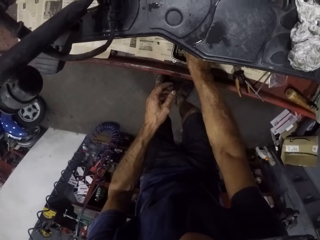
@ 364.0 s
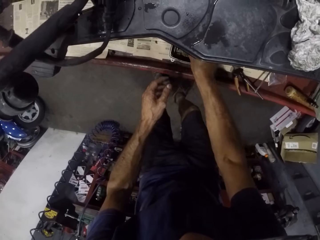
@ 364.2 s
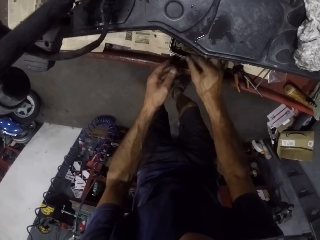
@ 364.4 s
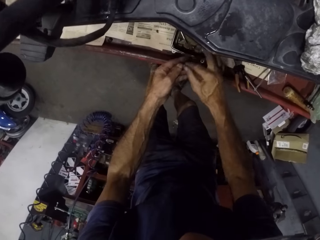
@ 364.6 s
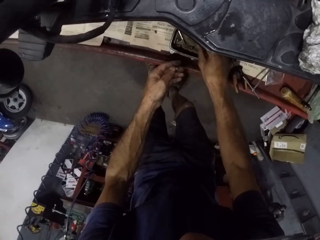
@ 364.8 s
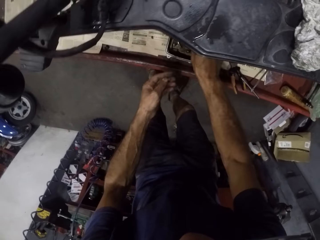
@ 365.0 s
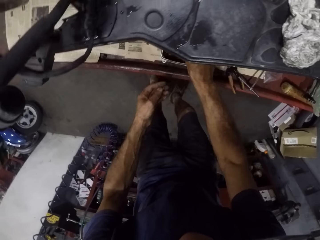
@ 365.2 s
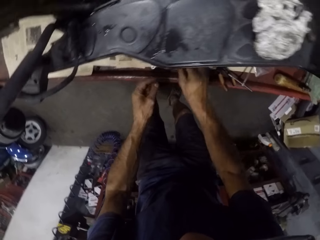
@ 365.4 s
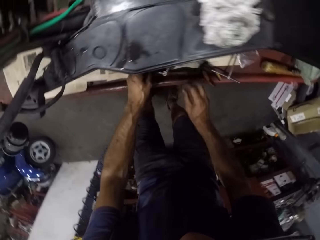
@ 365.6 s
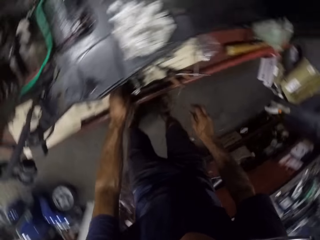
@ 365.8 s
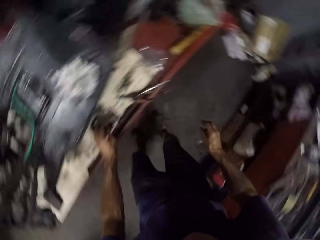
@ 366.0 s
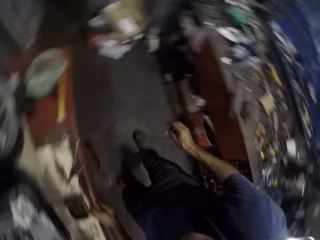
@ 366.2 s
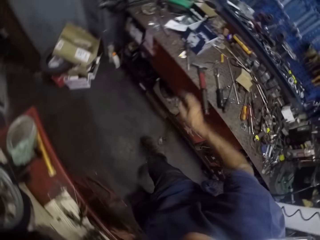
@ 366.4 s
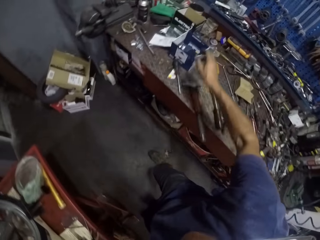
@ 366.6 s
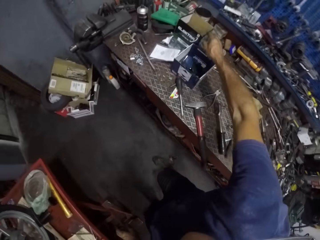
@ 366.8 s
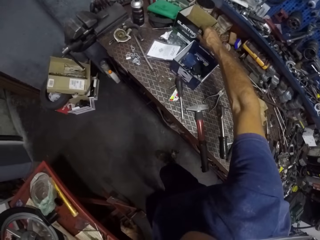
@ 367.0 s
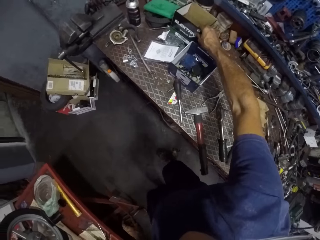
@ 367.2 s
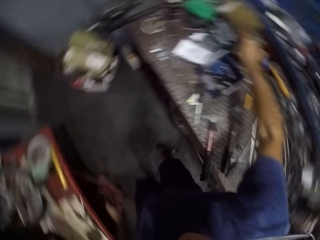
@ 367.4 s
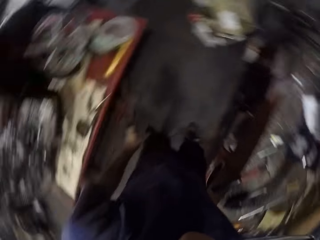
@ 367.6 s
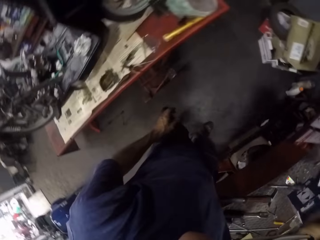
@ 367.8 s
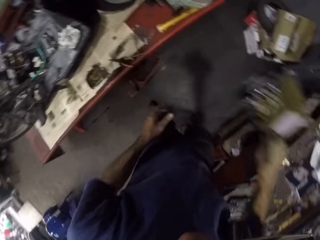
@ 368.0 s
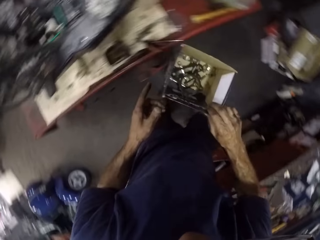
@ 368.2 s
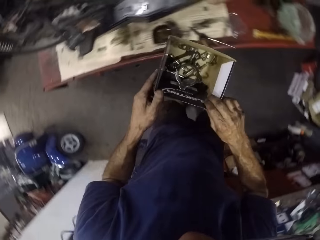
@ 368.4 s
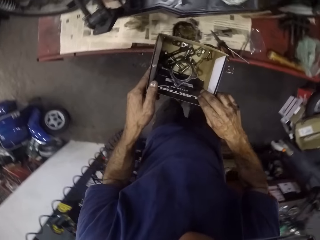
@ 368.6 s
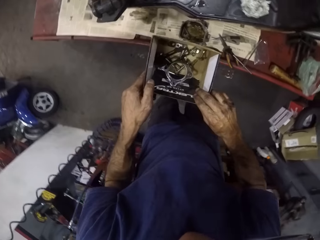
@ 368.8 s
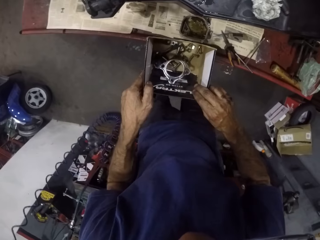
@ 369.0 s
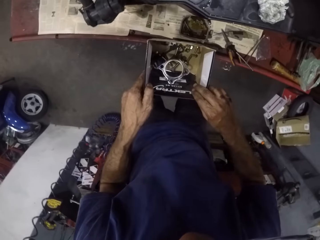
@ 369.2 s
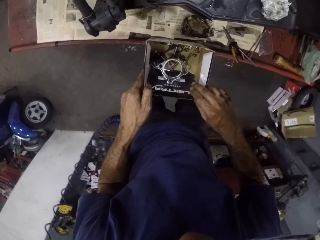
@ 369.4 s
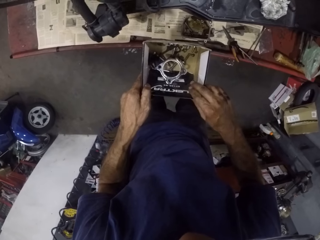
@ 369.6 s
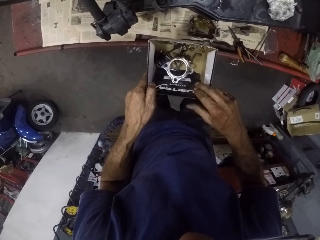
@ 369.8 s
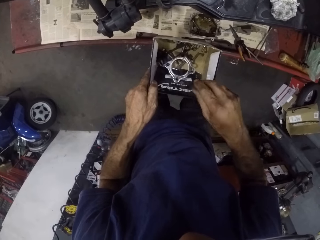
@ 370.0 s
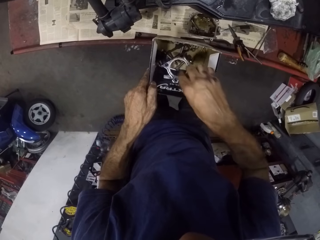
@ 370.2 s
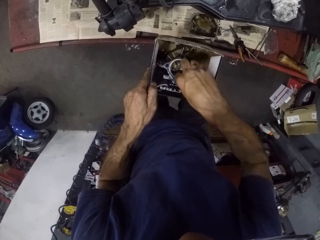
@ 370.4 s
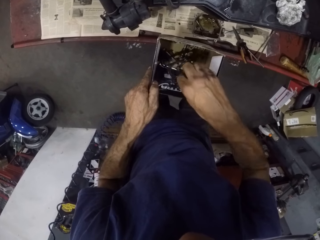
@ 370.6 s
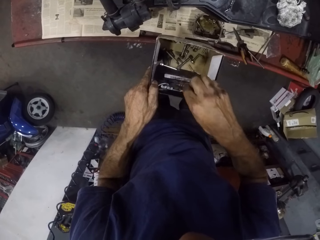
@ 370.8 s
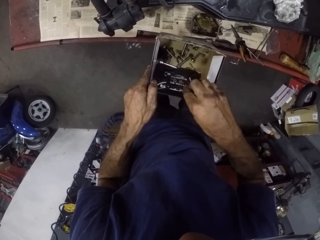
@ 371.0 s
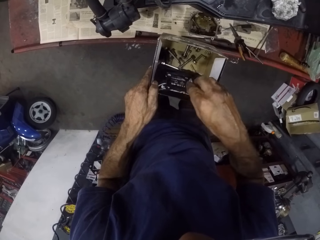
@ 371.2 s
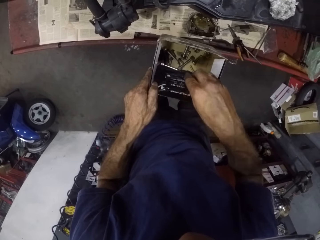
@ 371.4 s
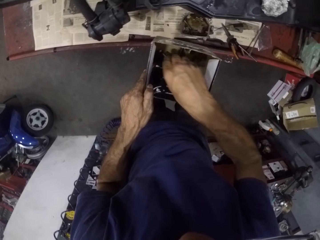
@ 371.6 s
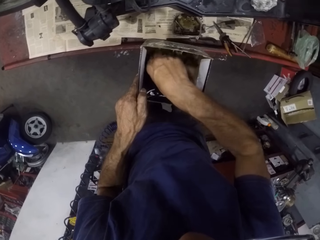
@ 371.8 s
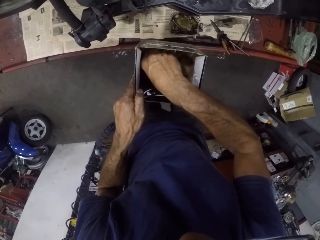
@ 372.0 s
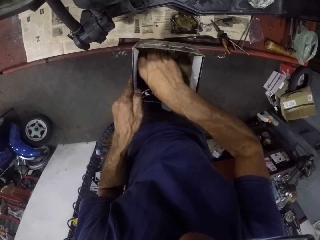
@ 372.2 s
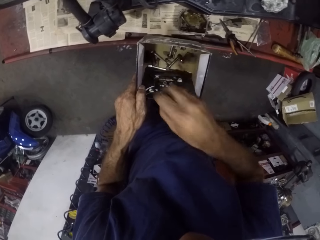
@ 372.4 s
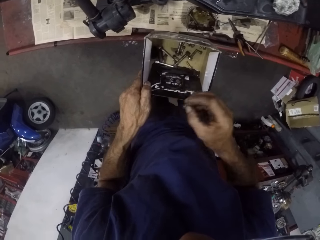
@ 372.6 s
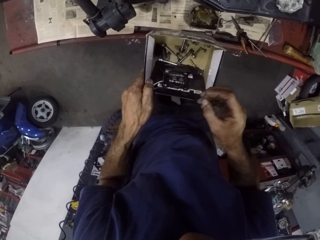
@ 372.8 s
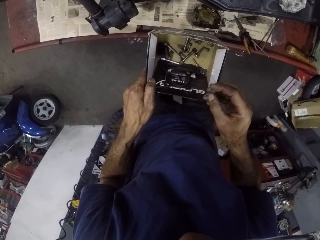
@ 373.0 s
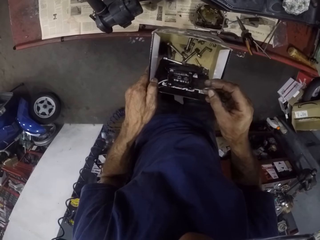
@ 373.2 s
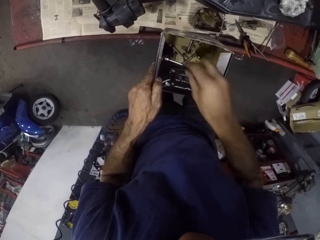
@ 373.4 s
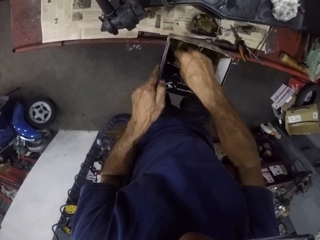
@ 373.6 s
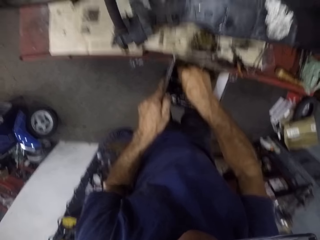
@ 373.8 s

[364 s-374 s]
The camera wearer picks screws. They pick a box with tools.

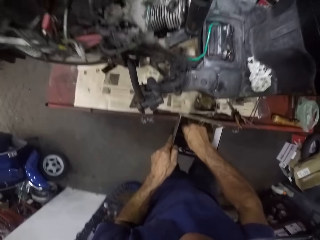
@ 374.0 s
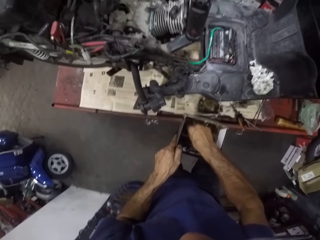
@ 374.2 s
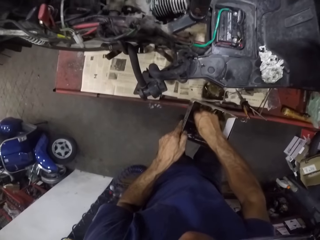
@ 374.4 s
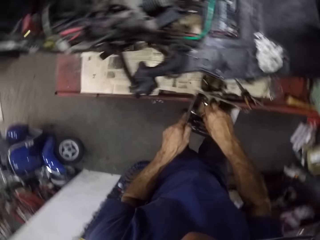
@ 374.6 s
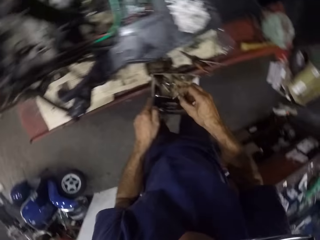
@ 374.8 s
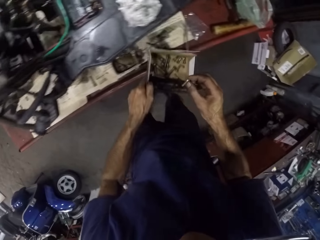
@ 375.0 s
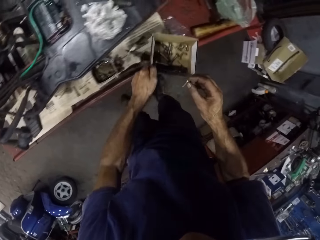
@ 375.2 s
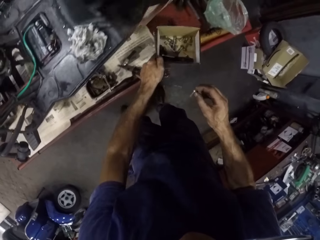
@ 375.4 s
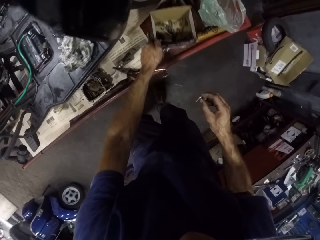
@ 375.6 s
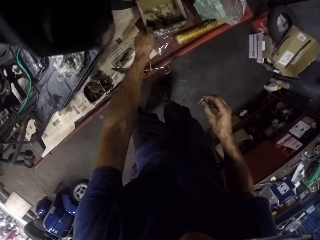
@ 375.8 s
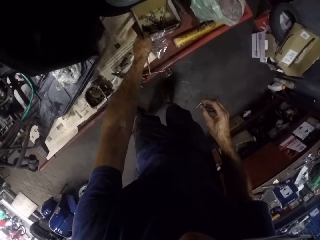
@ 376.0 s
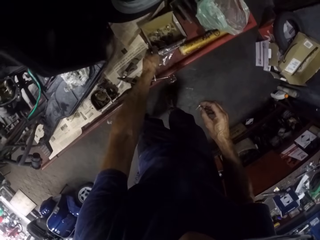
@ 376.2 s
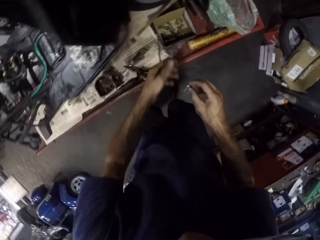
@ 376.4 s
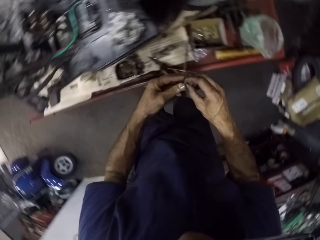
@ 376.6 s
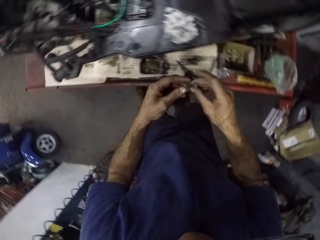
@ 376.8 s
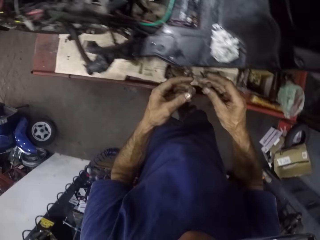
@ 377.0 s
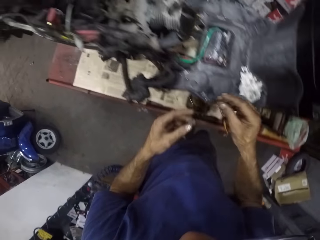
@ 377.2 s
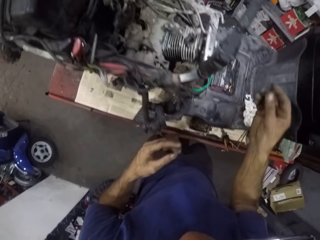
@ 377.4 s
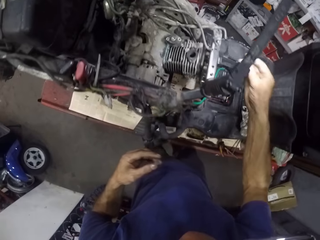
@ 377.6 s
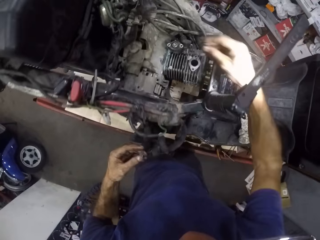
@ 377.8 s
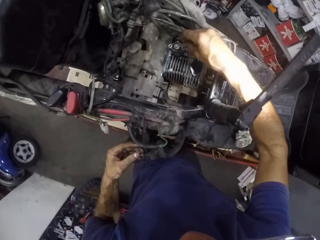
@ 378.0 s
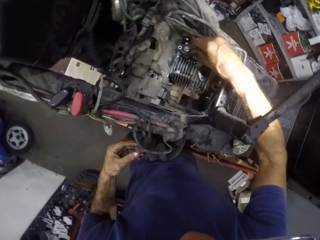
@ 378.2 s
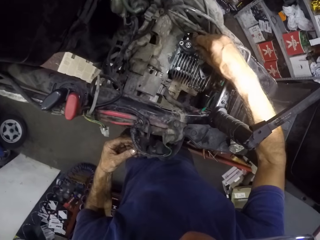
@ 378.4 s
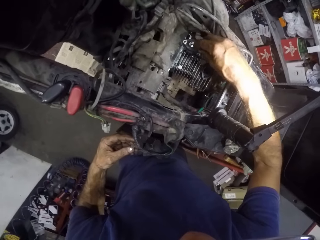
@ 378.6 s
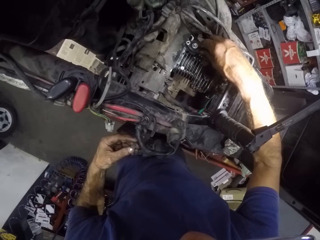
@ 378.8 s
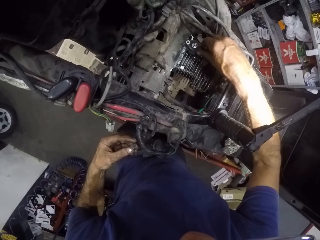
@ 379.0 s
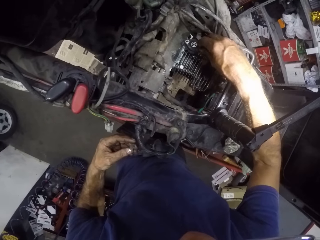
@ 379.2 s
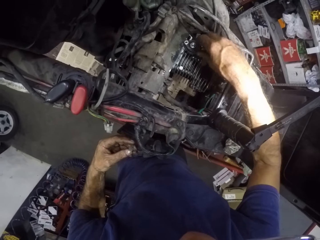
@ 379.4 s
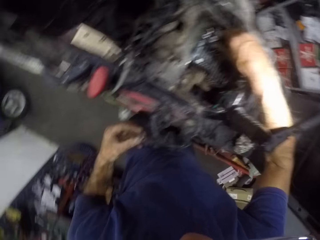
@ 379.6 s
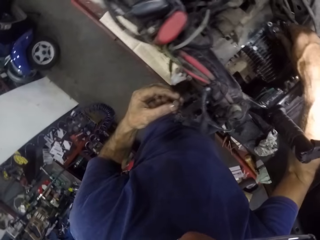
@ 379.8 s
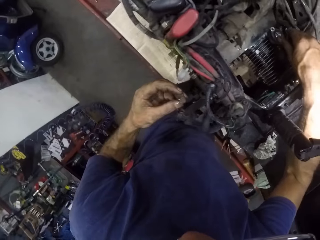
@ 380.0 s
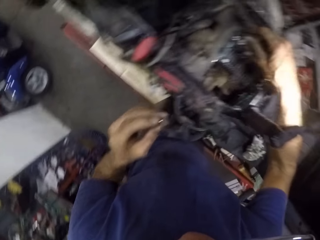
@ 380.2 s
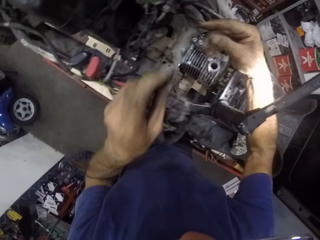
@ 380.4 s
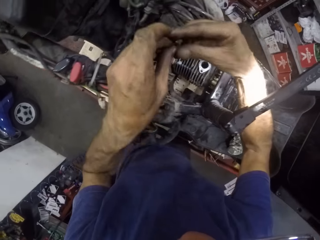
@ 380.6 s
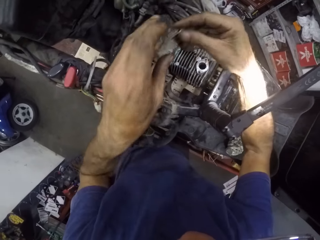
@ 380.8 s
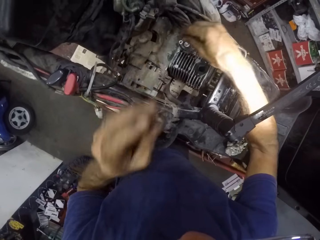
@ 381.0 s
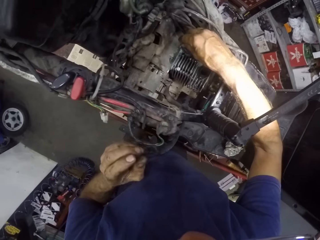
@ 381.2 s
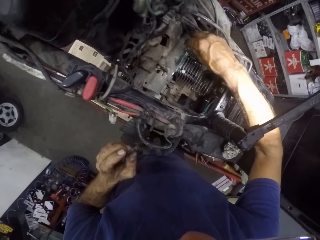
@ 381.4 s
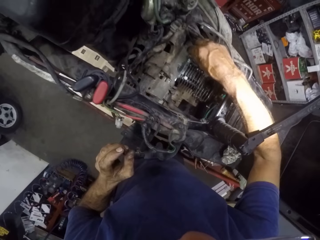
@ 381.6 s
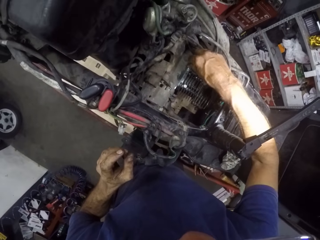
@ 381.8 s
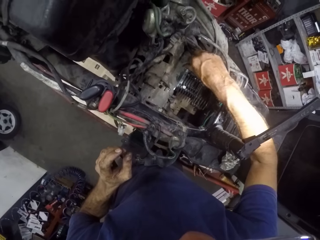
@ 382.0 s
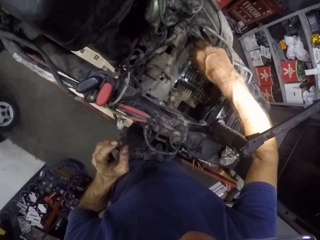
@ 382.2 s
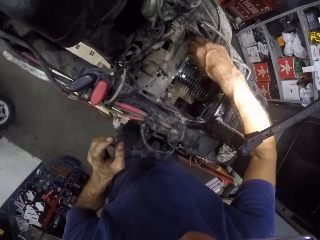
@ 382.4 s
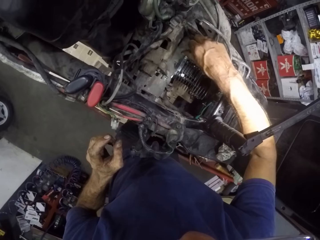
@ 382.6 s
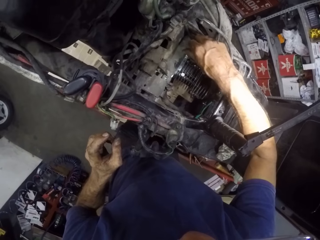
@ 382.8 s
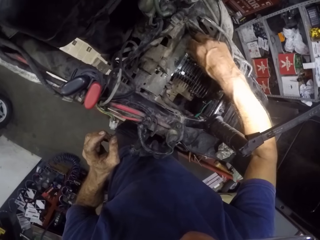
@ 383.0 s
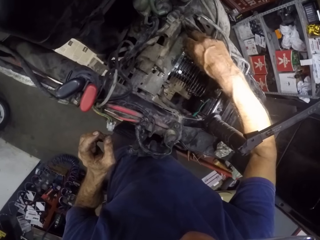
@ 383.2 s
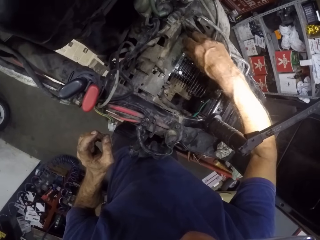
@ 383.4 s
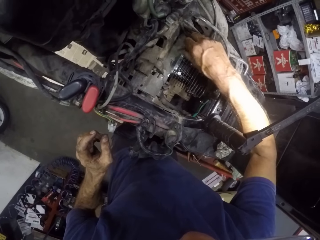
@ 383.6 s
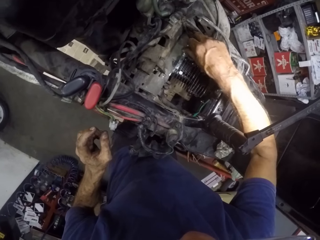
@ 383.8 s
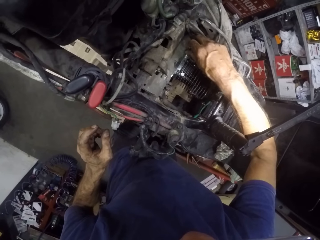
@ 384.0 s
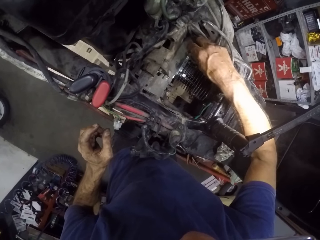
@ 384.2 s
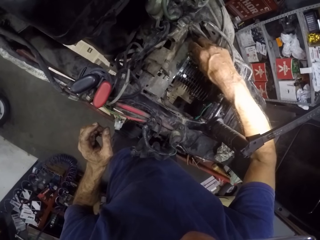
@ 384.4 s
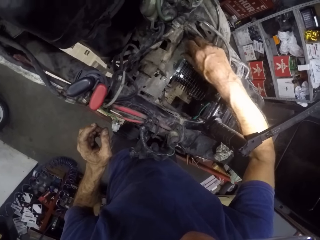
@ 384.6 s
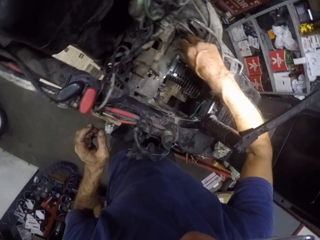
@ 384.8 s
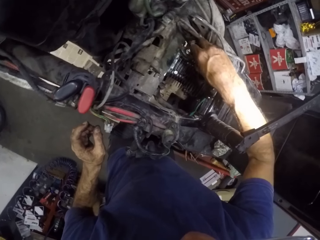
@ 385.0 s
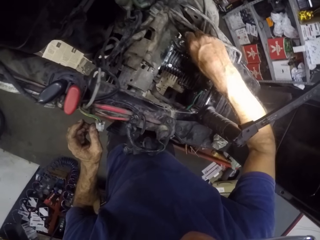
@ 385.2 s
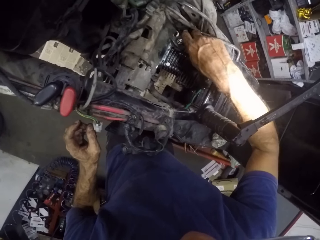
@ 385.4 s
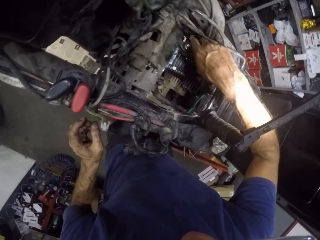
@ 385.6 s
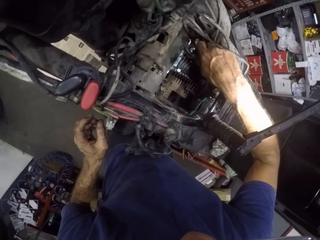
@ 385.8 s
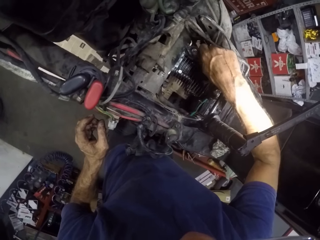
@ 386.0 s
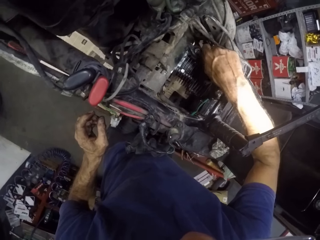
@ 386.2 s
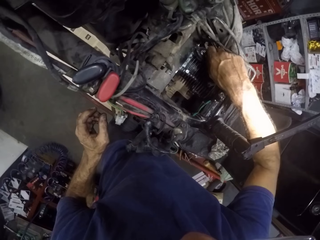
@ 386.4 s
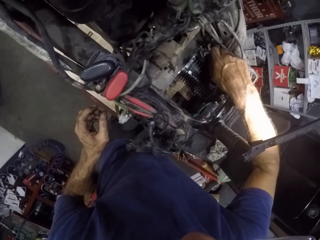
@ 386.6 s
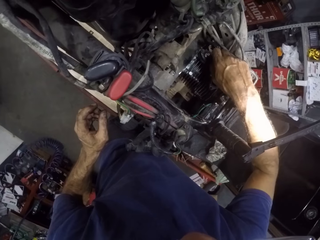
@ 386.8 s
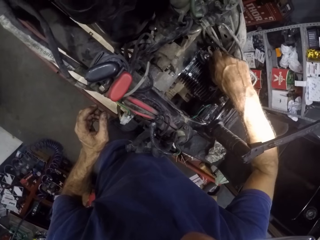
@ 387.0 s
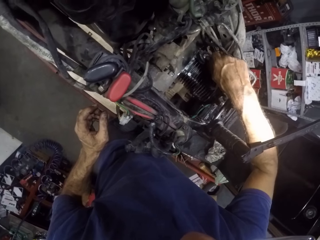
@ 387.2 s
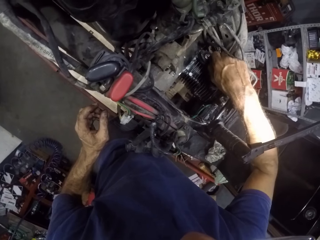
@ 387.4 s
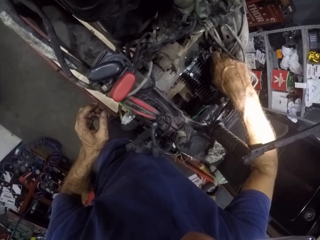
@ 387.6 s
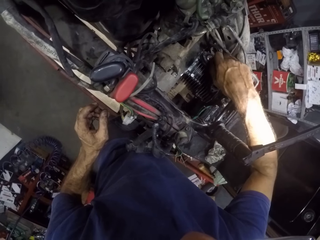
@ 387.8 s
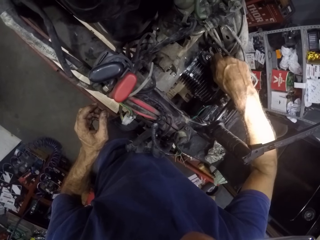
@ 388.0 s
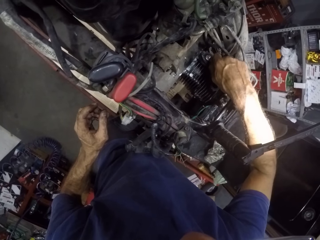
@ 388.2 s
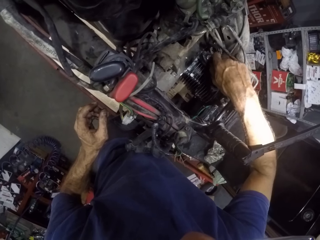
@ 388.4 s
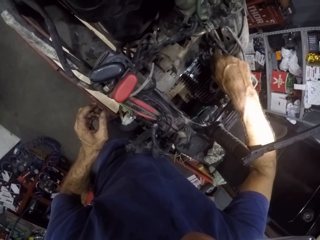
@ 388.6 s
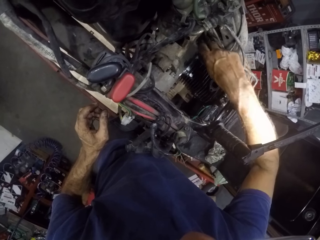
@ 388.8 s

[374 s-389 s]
The camera wearer brings out a few nuts or screws from a carton. He returns the box. He inserts the screws. He tightens the nuts to the boriss with his right hand.
